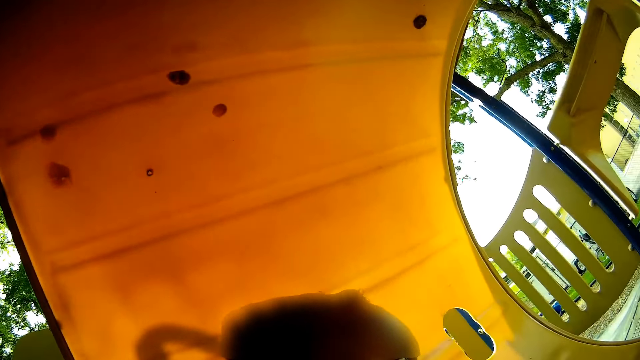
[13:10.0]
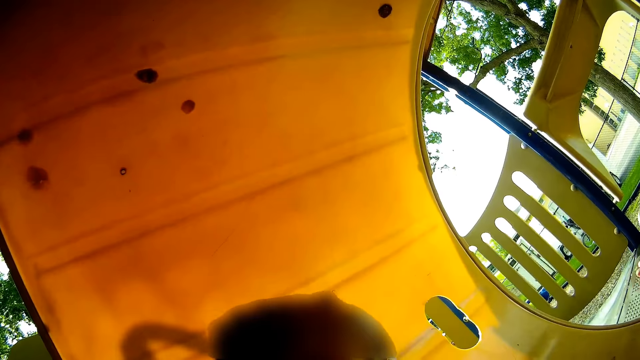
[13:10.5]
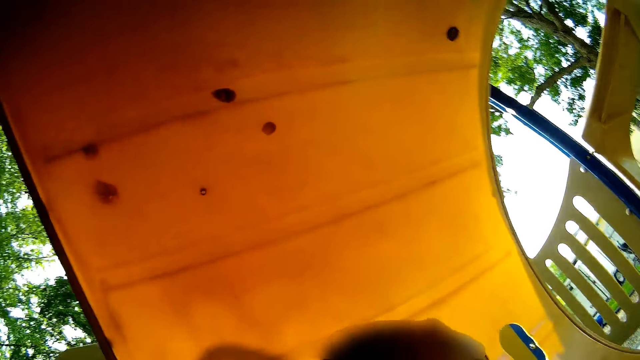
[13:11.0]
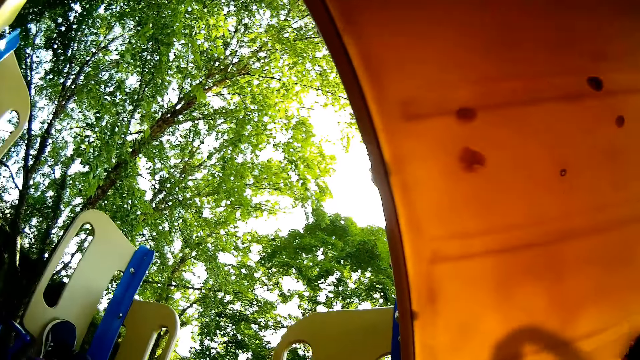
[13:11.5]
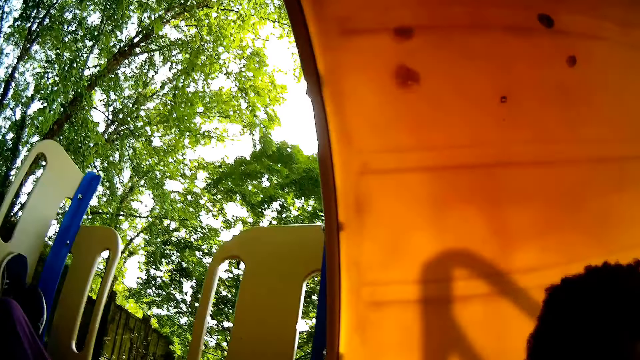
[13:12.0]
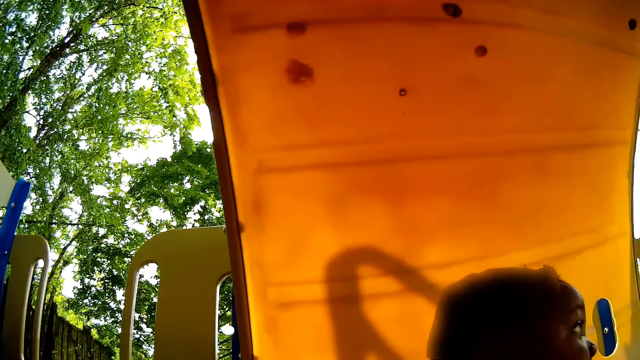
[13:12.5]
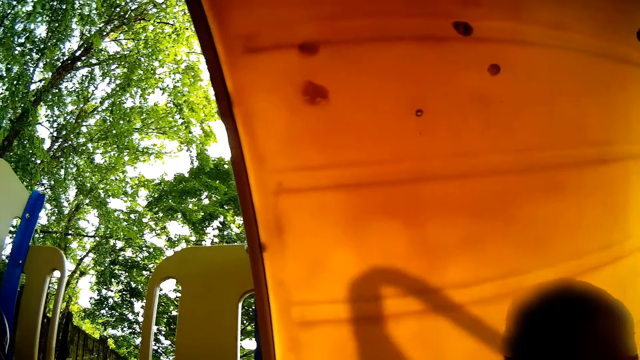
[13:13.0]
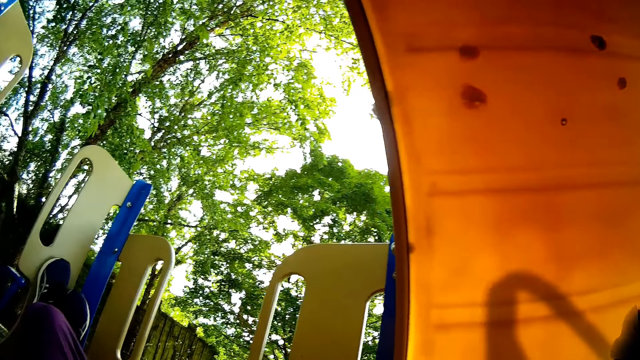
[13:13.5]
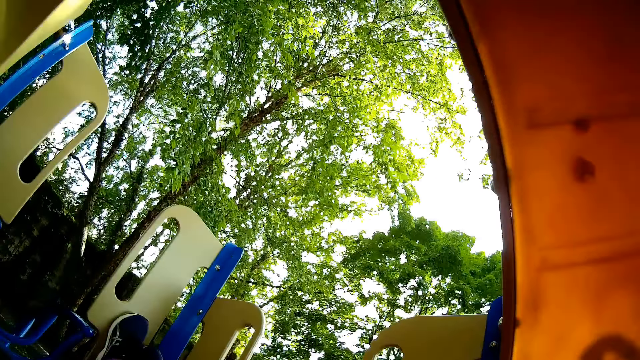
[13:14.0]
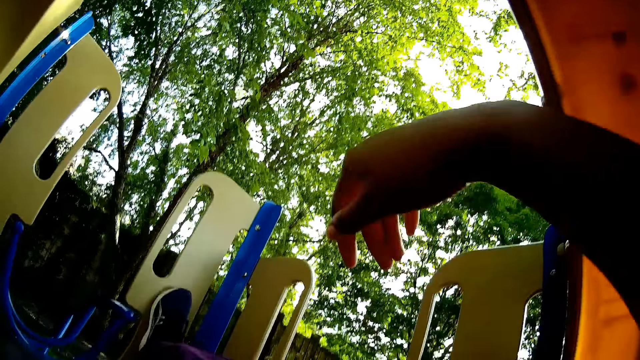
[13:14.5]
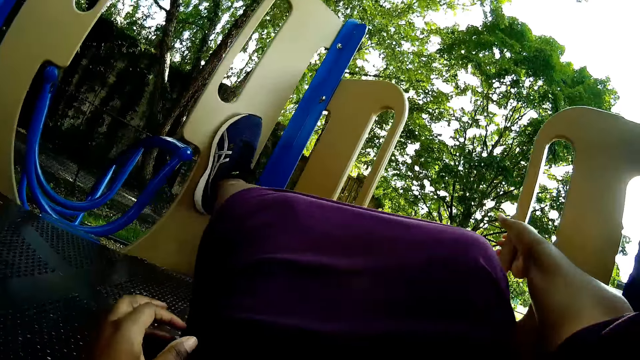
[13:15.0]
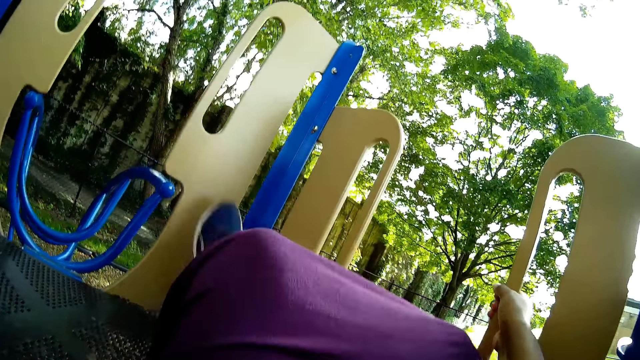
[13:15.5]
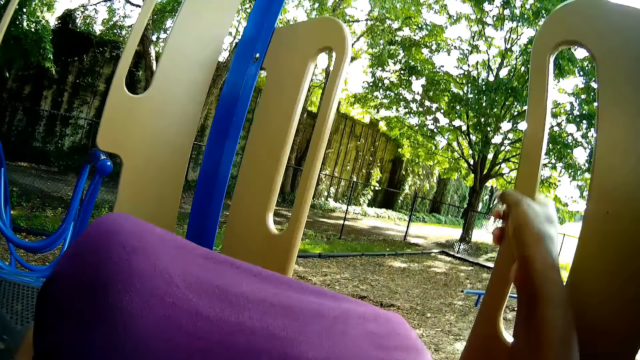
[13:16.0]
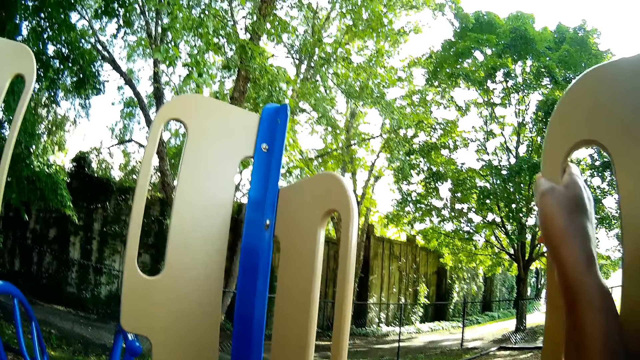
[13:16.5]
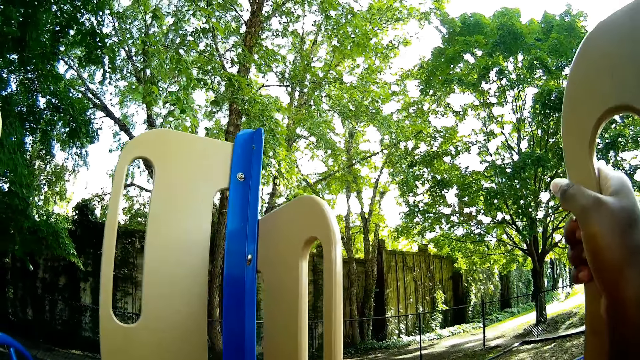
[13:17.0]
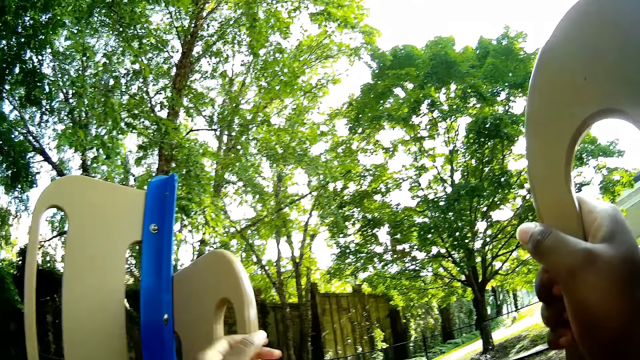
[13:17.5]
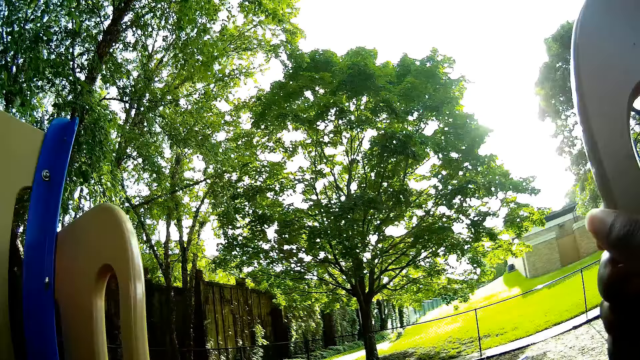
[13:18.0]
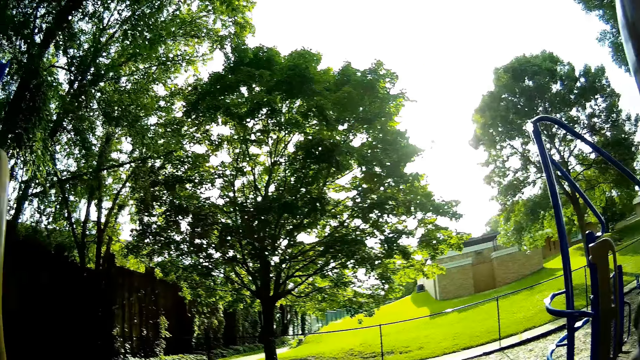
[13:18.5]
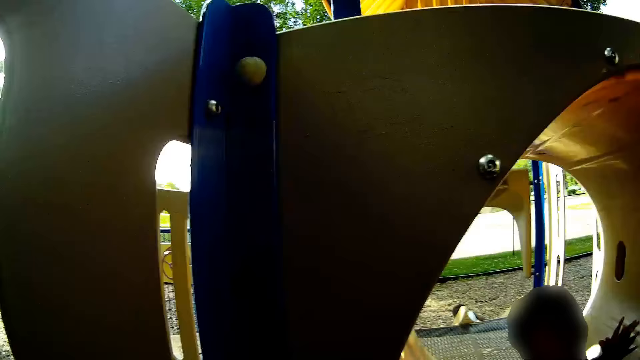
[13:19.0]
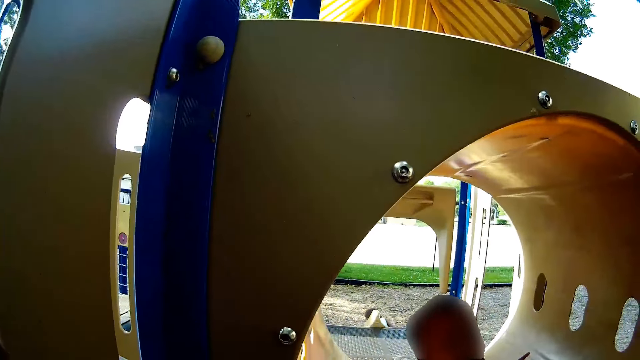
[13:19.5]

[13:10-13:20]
The camera wearer looks around. She holds a bar of the play hole of the slide with her right hand. She stands up.

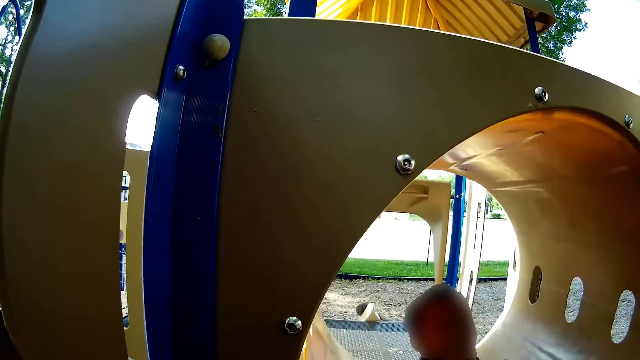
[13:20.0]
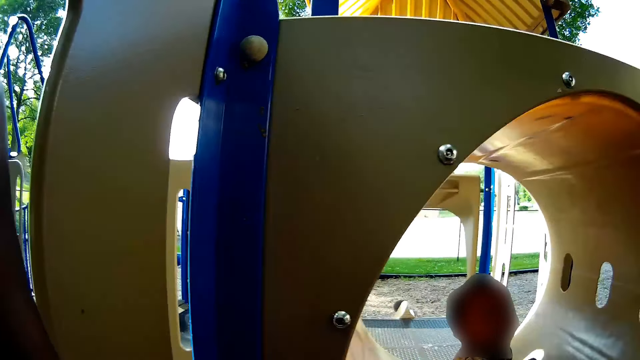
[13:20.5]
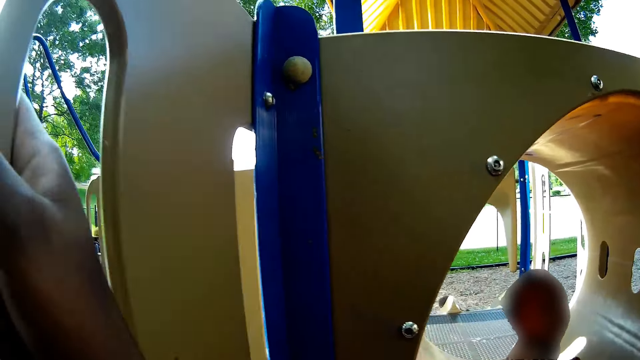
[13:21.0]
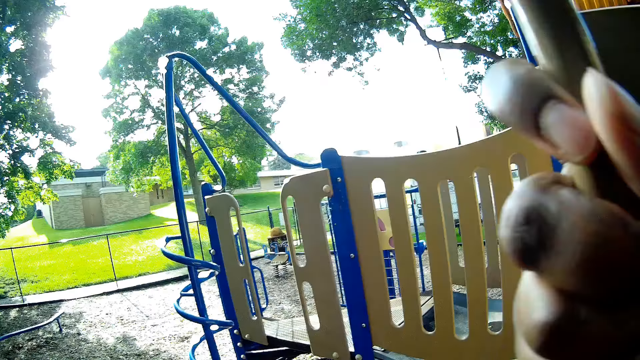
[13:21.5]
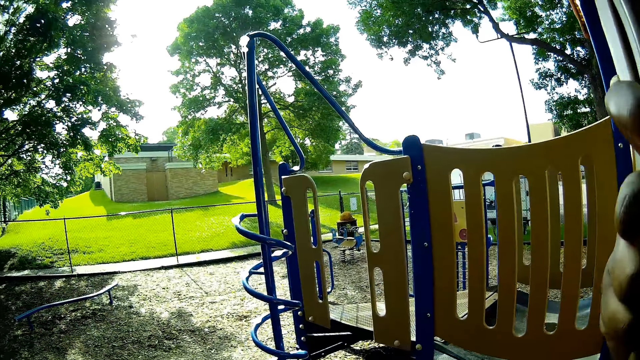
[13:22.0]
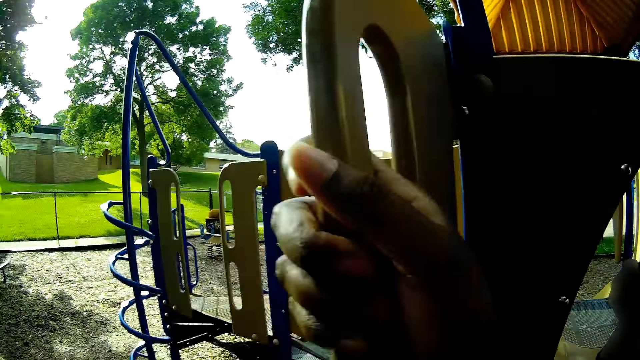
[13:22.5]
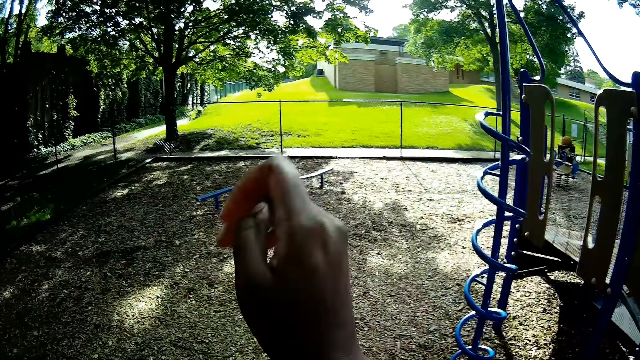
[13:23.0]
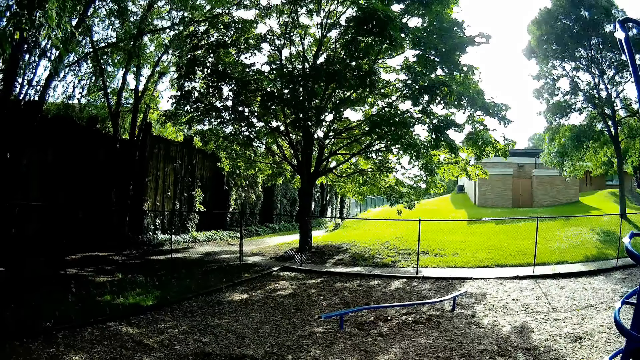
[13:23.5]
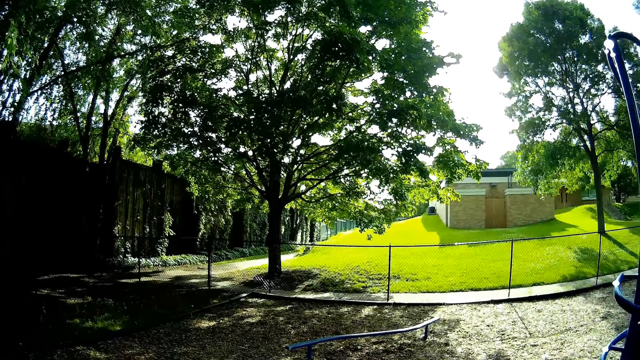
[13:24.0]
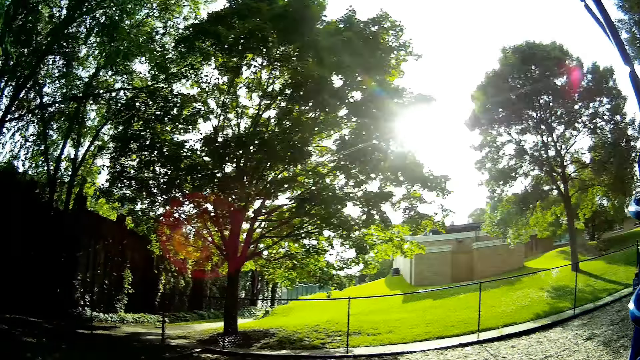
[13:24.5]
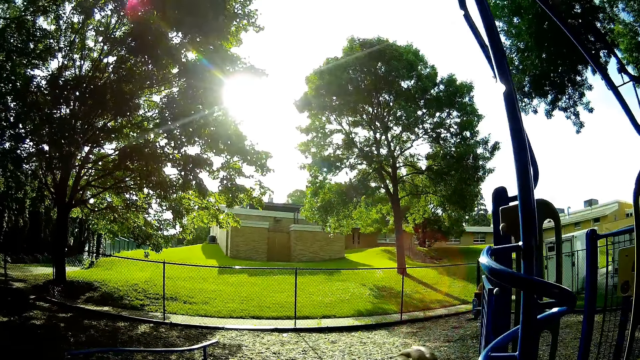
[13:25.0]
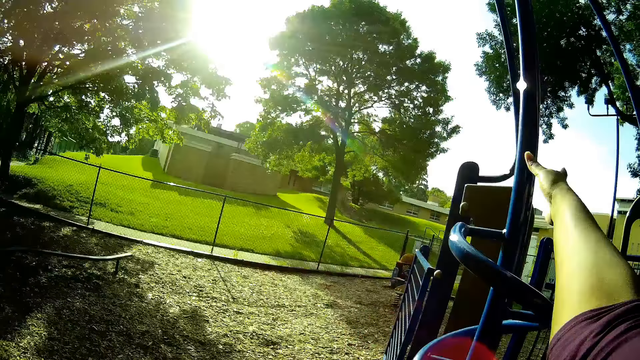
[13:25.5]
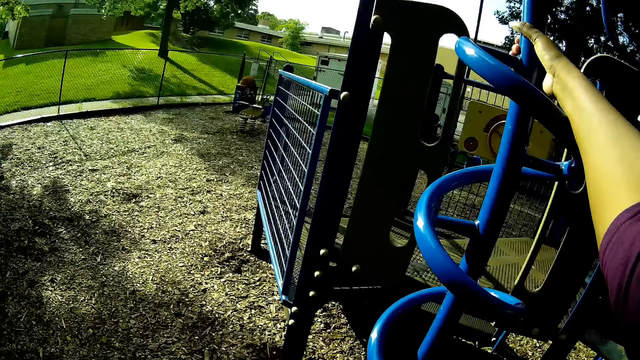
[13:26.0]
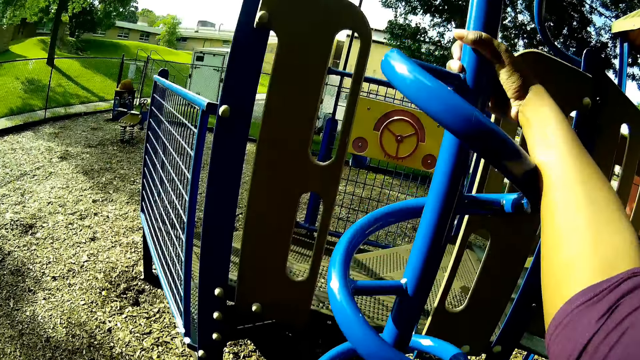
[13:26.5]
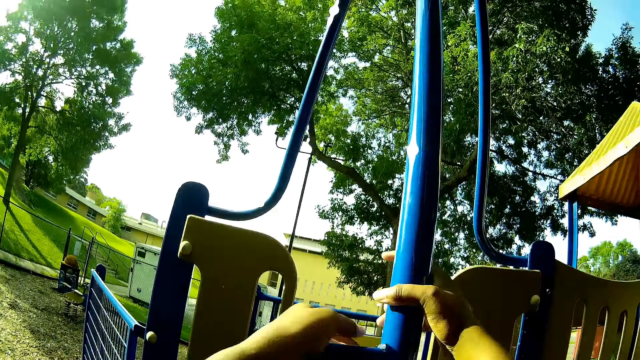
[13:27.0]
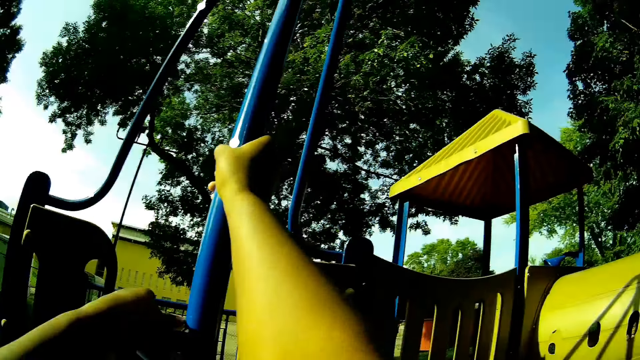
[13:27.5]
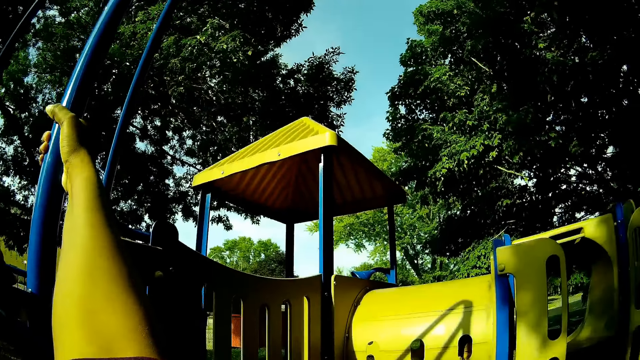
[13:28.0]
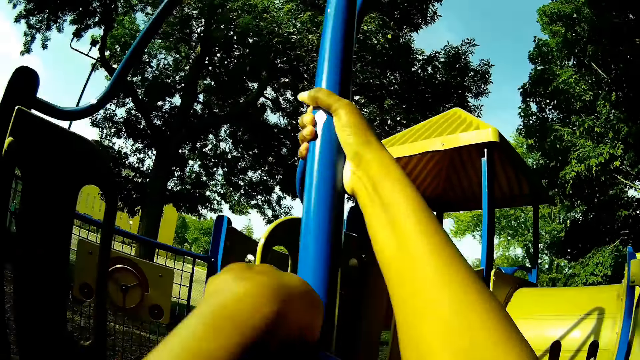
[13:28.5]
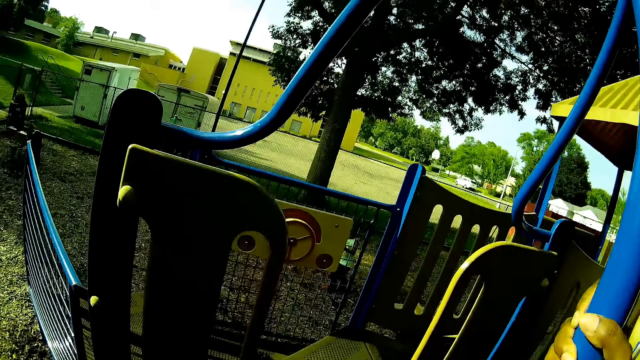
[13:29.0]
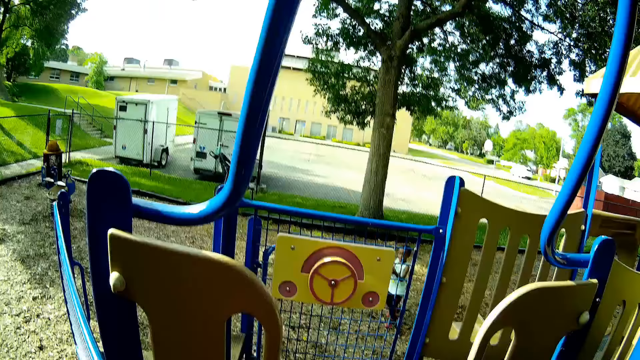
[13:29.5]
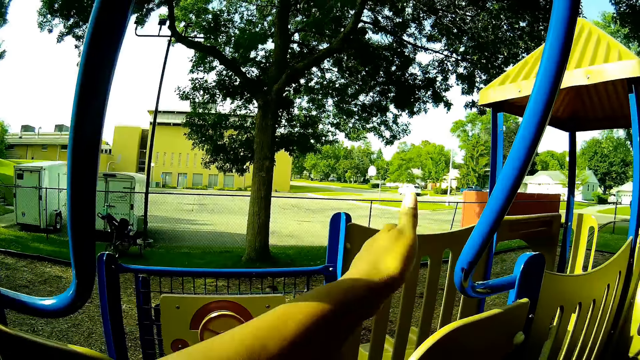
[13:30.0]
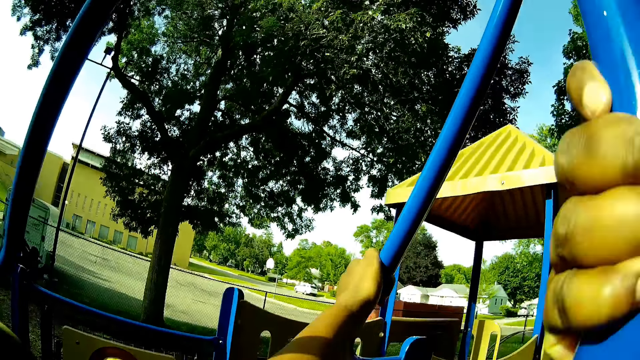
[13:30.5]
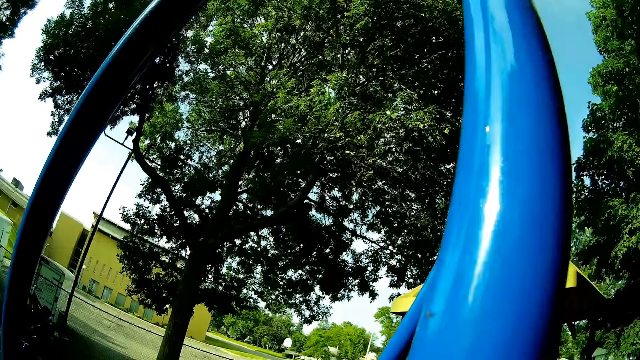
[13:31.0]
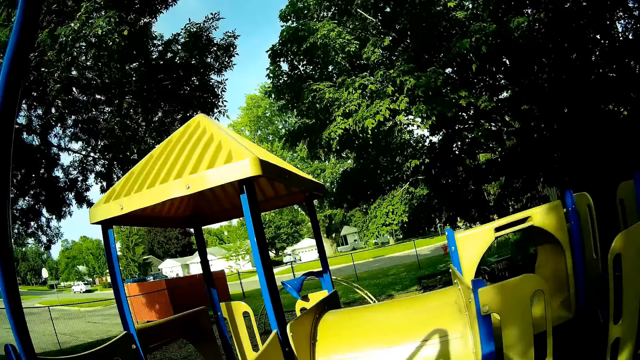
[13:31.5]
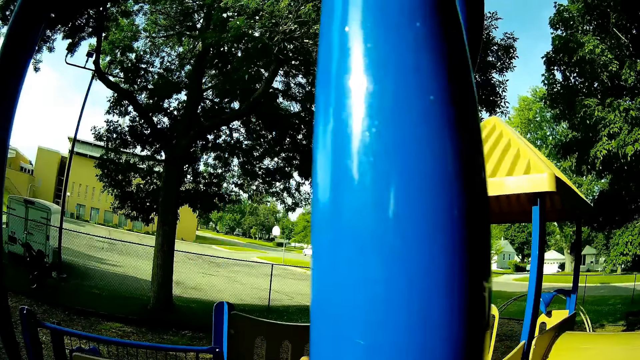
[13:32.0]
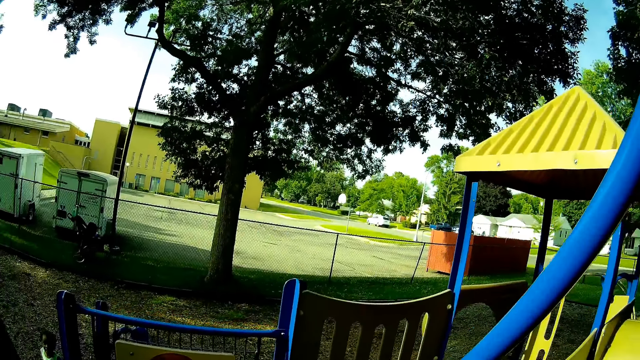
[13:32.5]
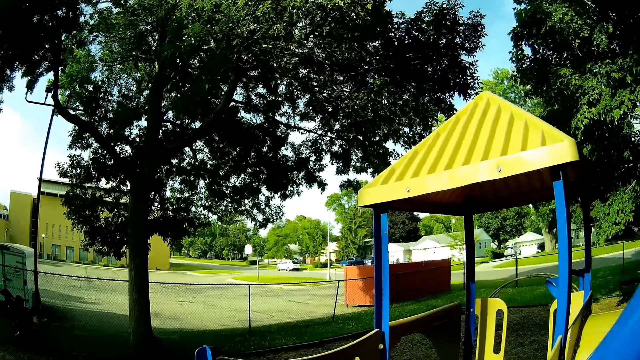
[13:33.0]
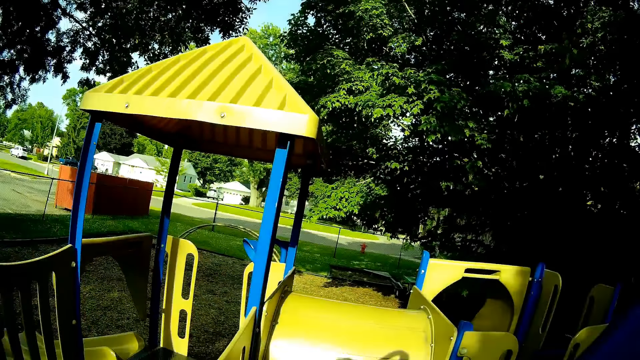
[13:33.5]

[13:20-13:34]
The camera wearer looks at a person. She jumps down from the play hole of the slide. She walks around. She holds a climber pole with her right hand. She holds the climber pole with her left hand. She climbs the climber.
